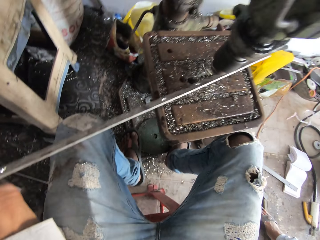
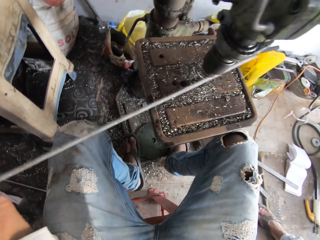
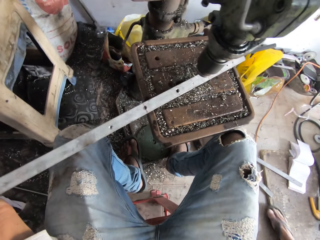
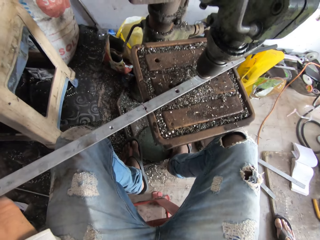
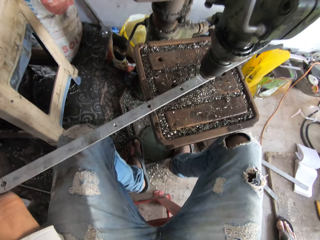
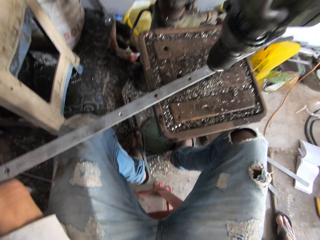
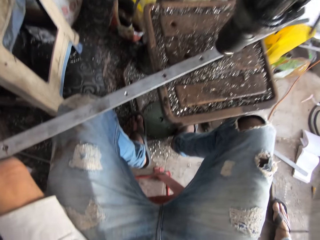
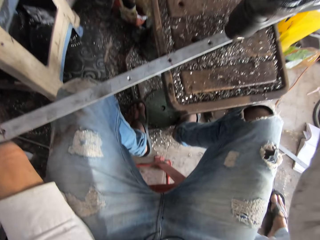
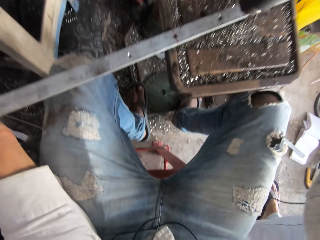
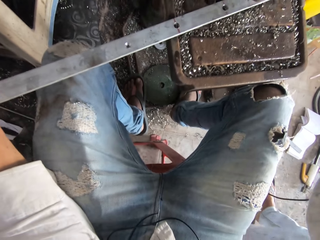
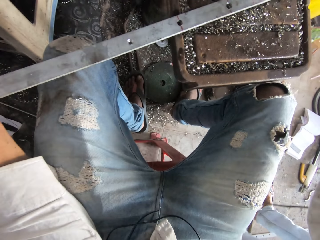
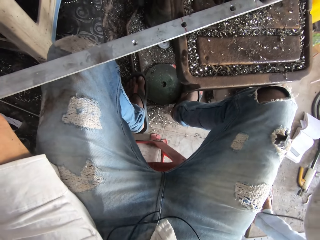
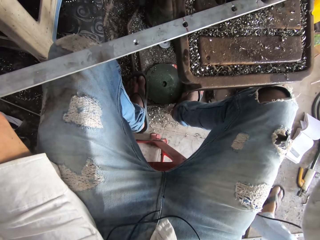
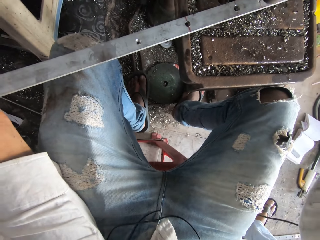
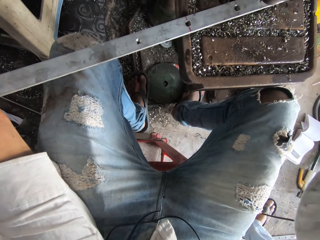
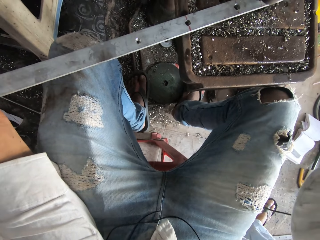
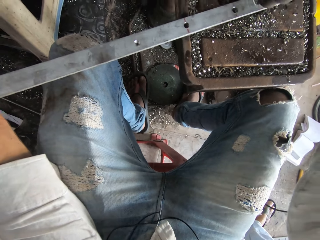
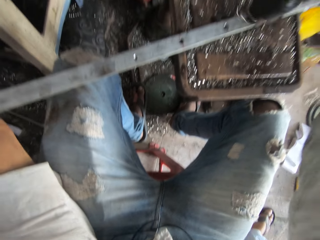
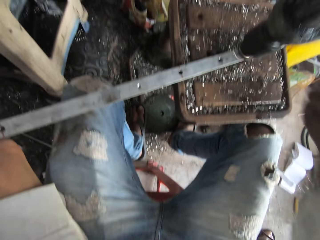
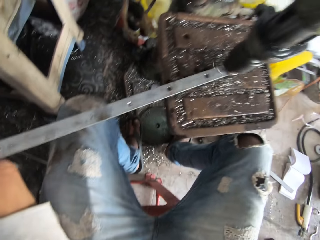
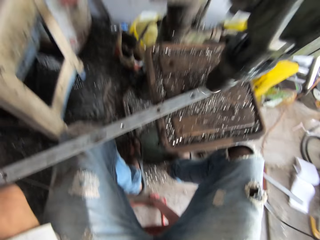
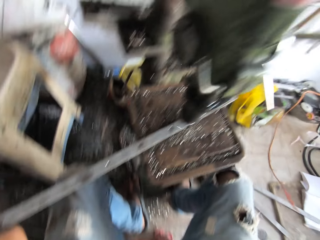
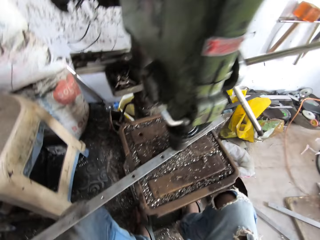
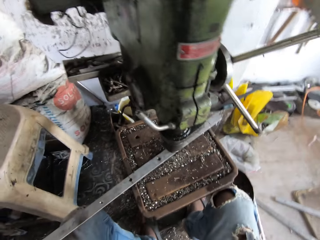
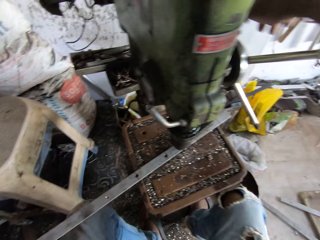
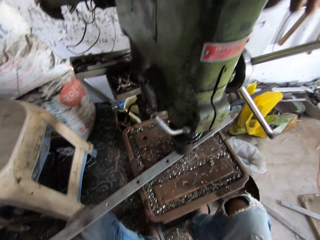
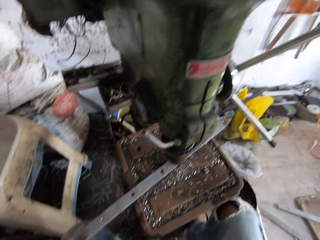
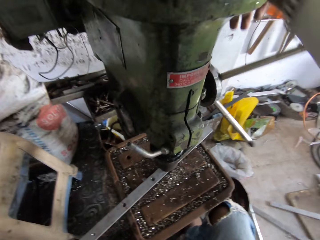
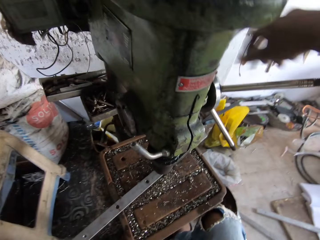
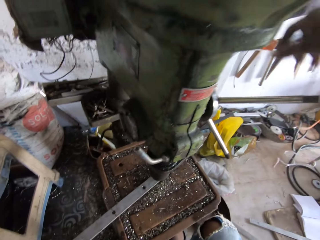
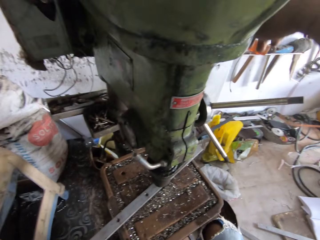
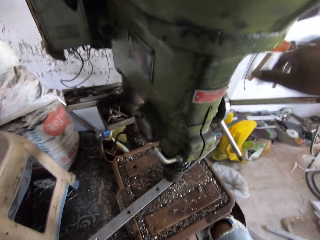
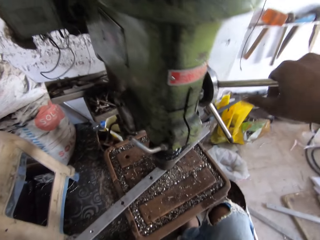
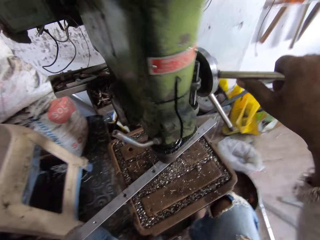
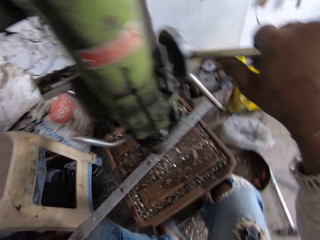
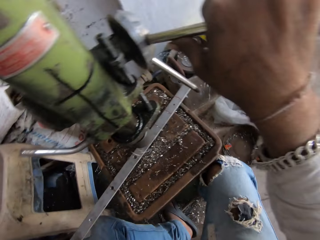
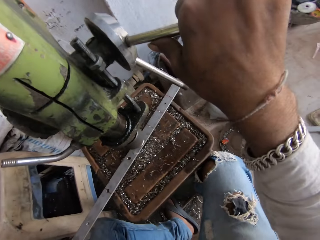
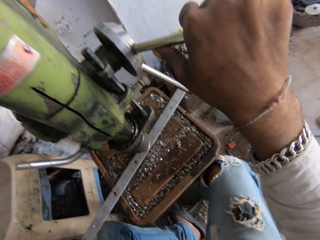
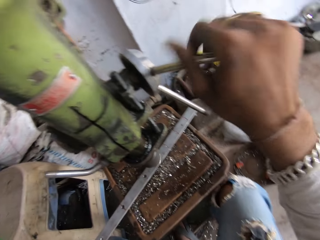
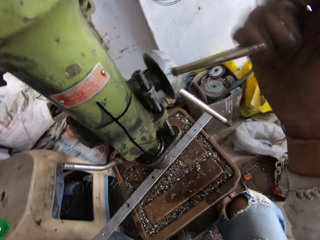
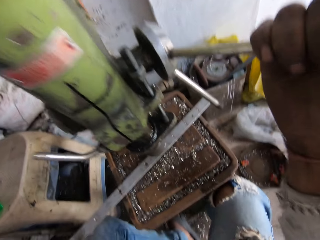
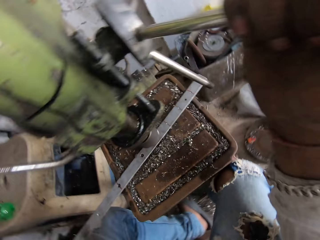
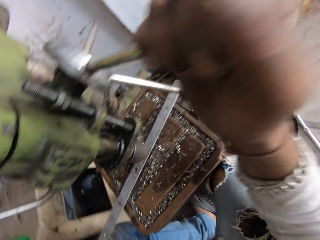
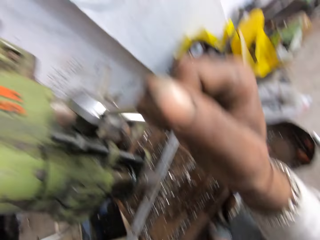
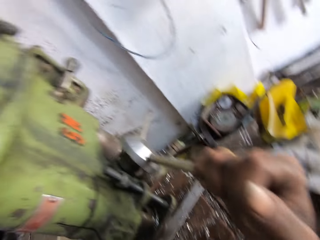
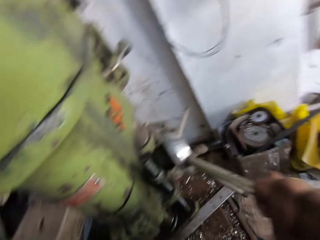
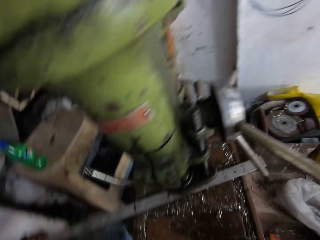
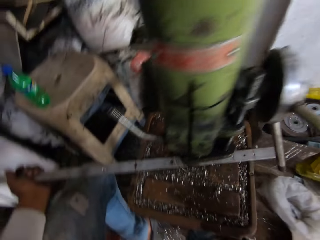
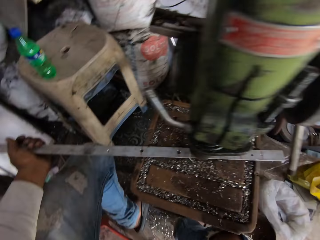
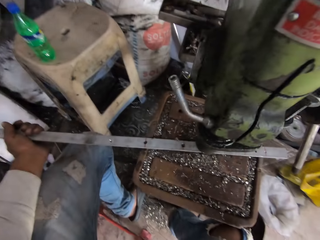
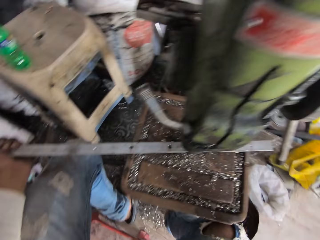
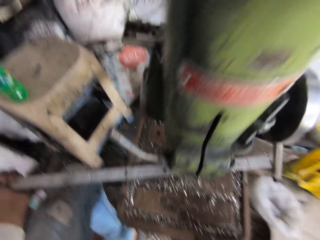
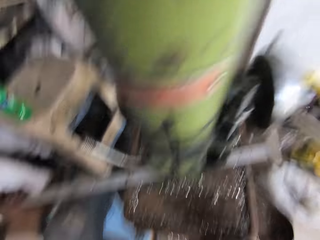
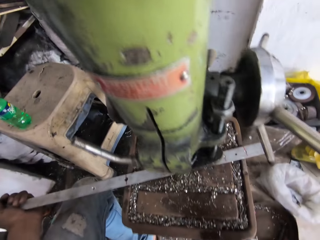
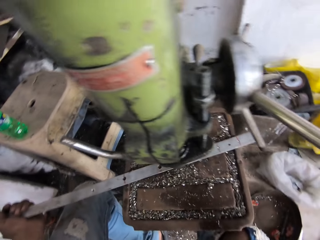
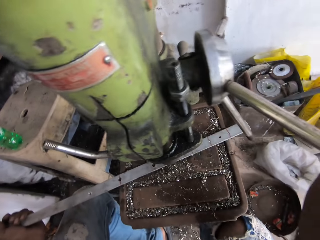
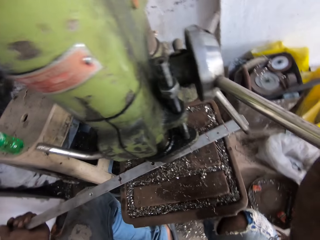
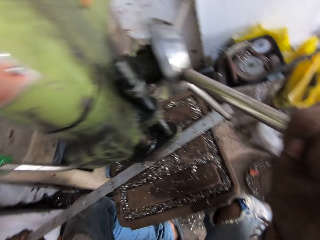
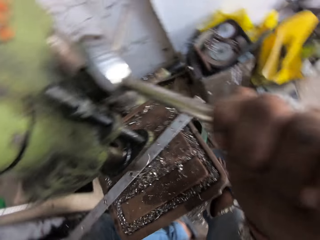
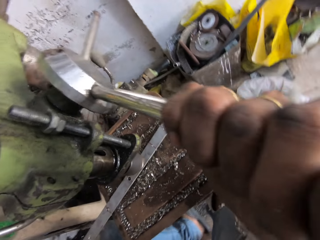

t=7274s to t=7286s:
The camera wearer turns the metal bar. They make a hole in the metal bar. They control the machine. They make a hole in the metal bar. They hold something. They control the machine.

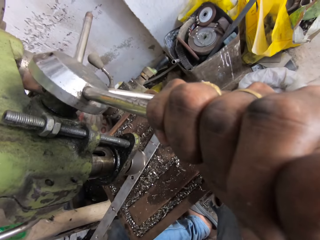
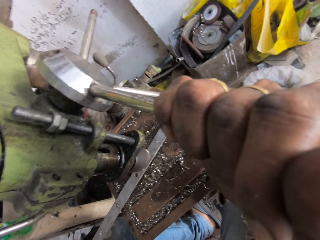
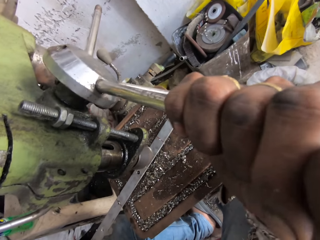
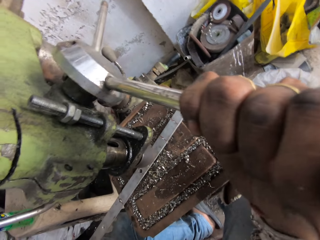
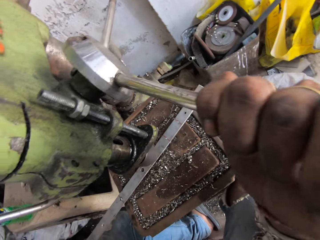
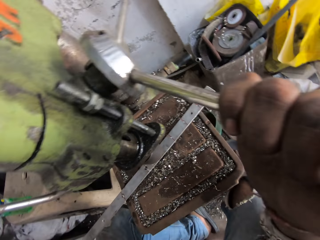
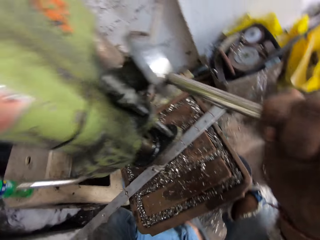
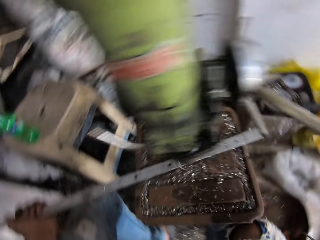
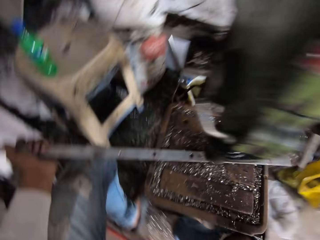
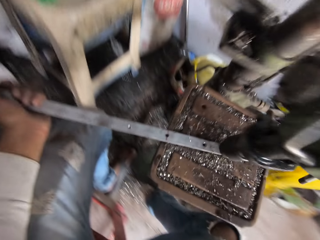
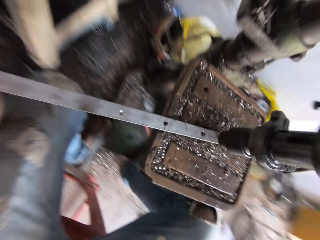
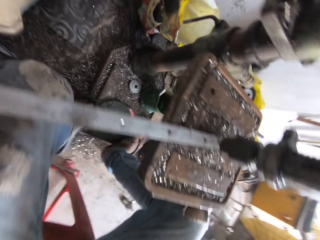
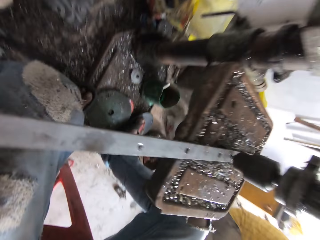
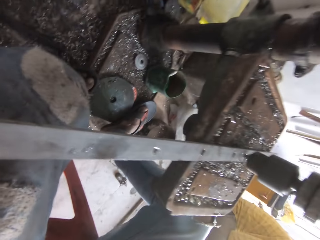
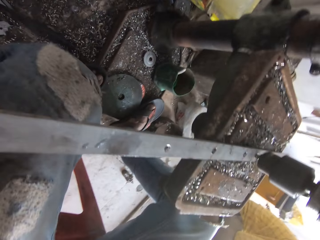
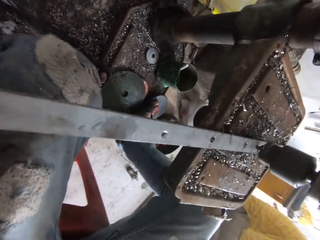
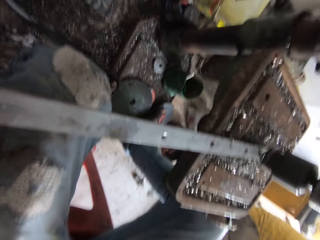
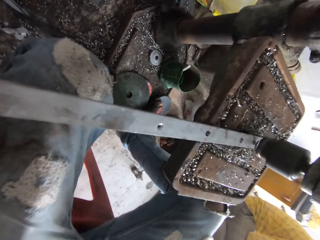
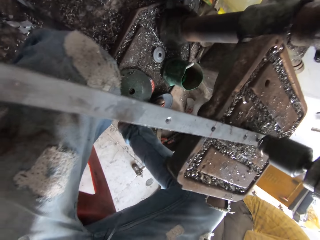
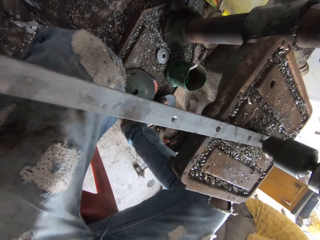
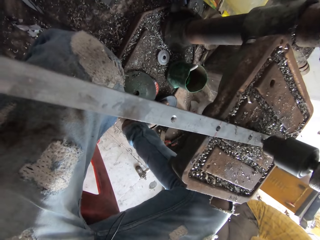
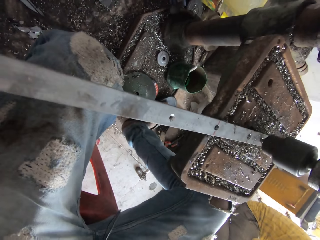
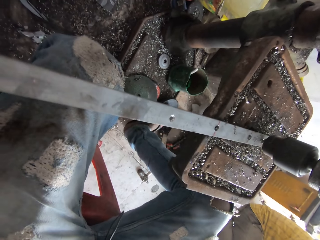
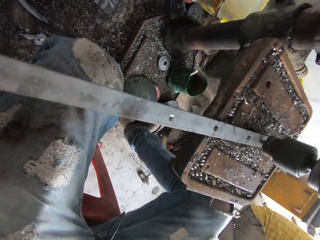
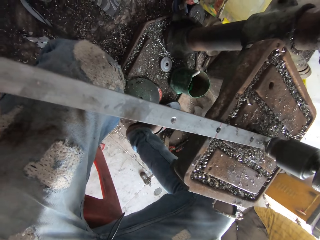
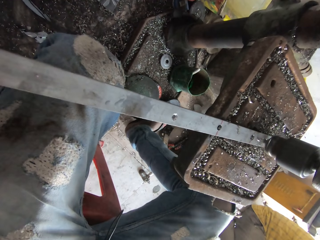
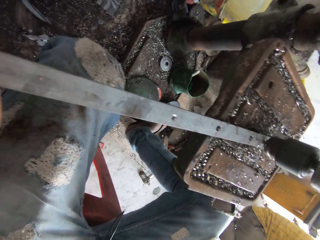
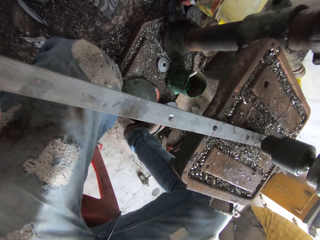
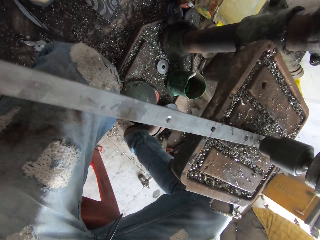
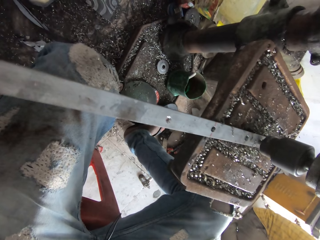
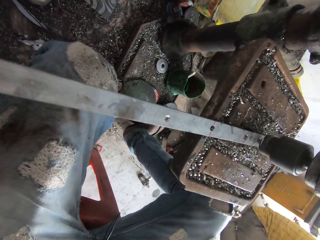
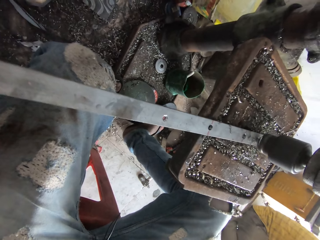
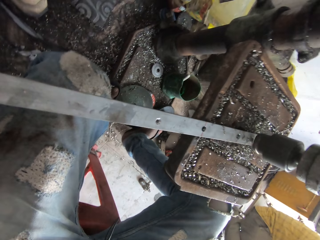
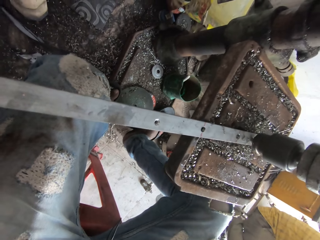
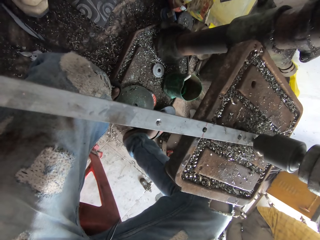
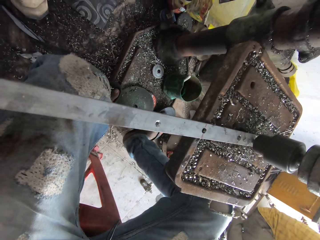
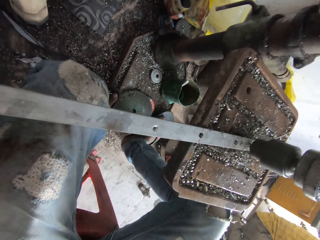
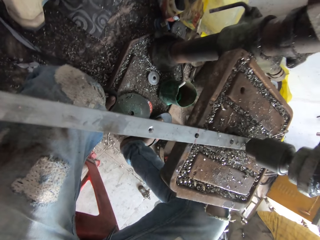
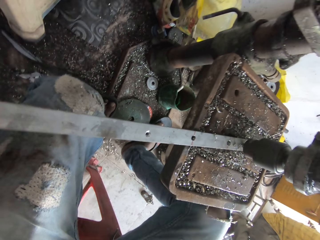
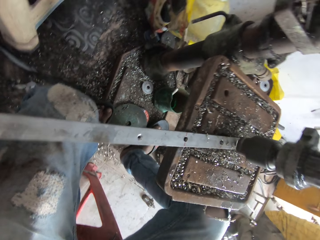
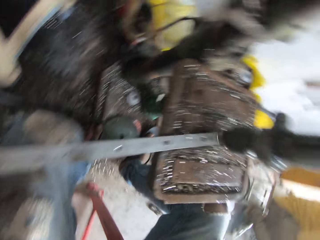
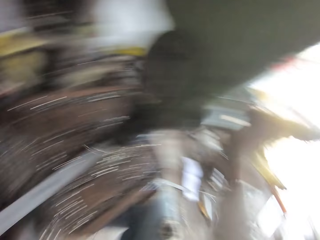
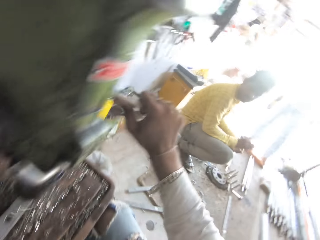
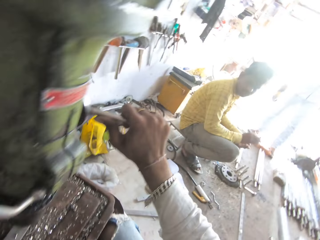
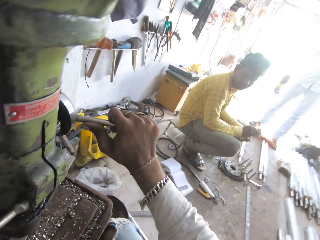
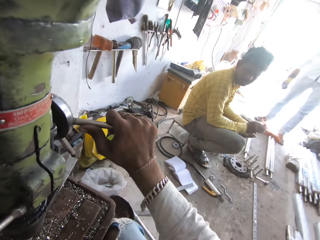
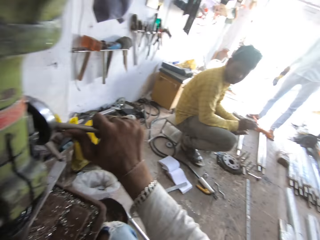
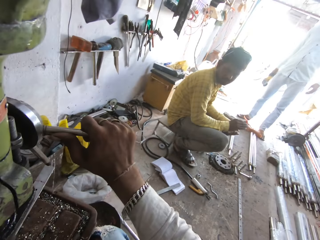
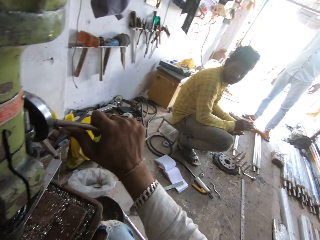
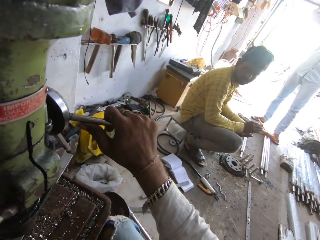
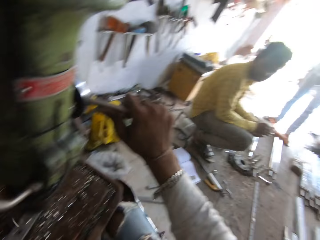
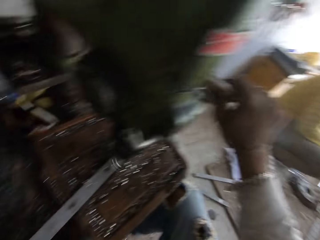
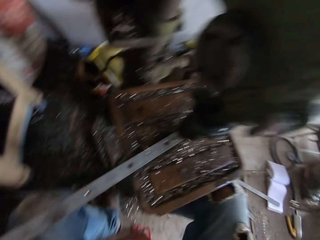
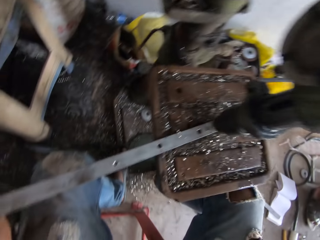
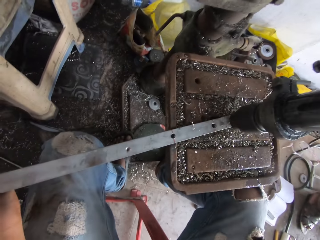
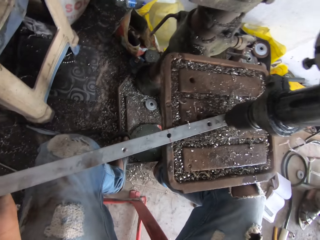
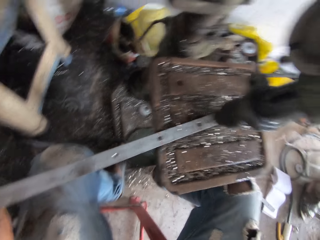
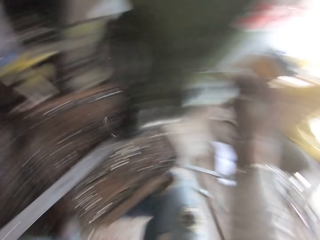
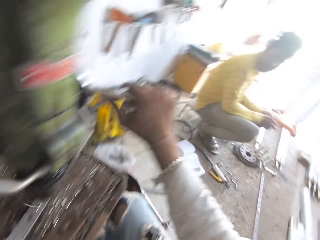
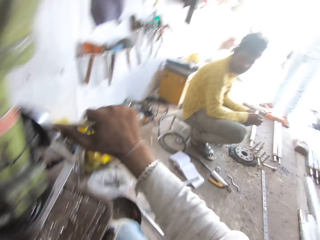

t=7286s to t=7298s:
The camera wearer makes a hole in the metal bar. They sharpen something. They turn round. They drill a hole on the metal bar. They look around. A man moves something. A person stands at the door. Another person shakes hands. The camera wearer looks around. They turn round. They drill a hole.
